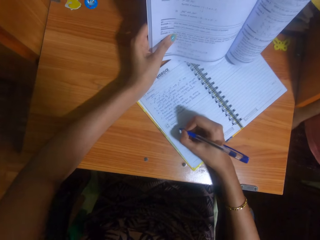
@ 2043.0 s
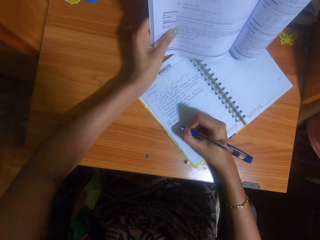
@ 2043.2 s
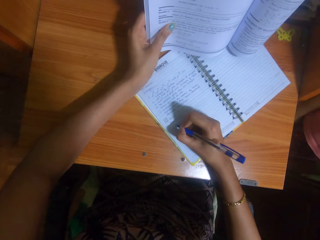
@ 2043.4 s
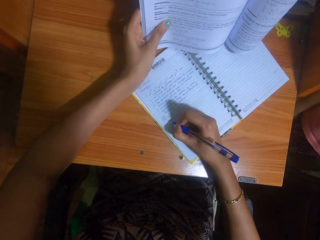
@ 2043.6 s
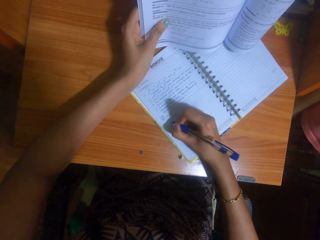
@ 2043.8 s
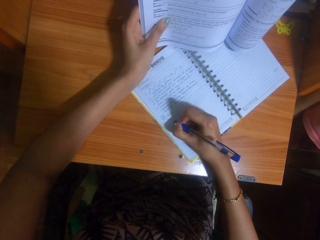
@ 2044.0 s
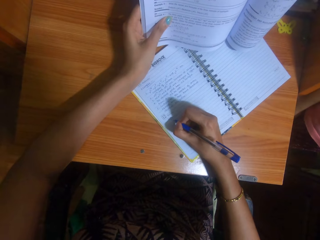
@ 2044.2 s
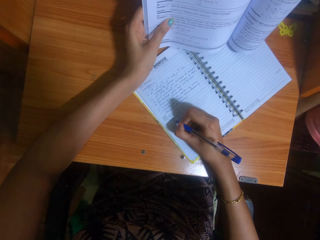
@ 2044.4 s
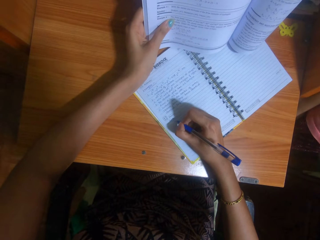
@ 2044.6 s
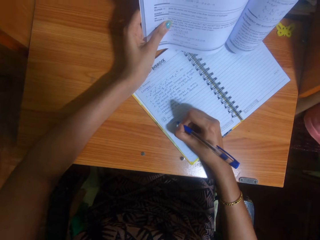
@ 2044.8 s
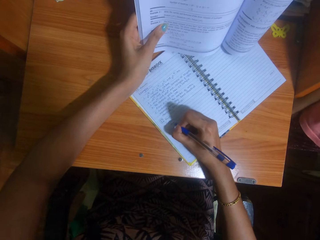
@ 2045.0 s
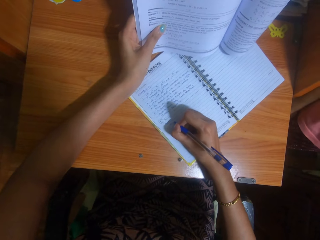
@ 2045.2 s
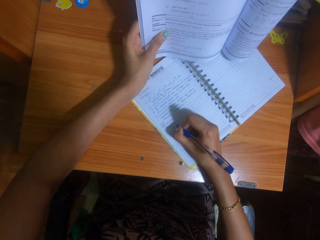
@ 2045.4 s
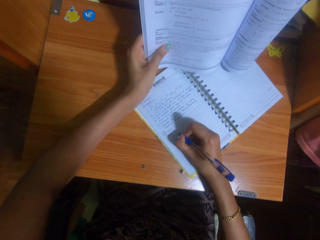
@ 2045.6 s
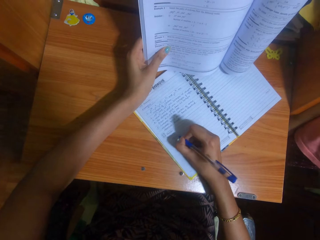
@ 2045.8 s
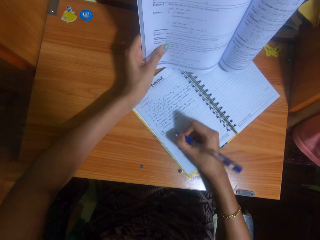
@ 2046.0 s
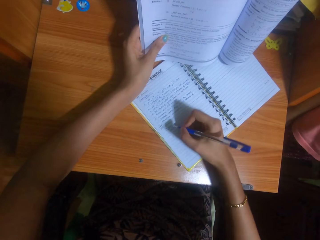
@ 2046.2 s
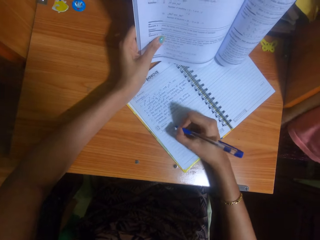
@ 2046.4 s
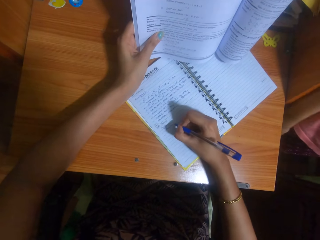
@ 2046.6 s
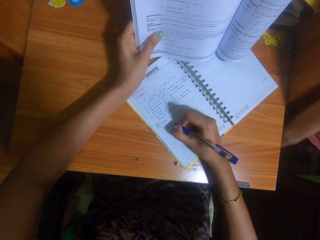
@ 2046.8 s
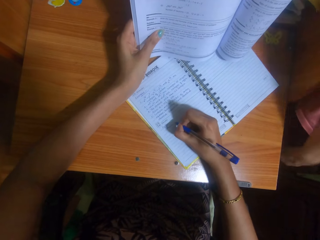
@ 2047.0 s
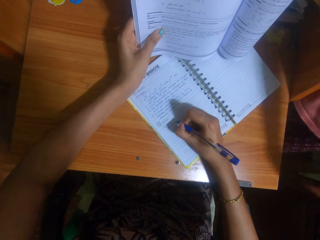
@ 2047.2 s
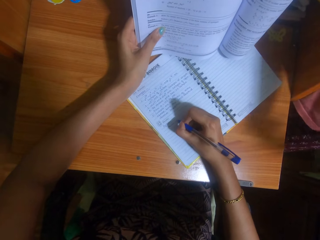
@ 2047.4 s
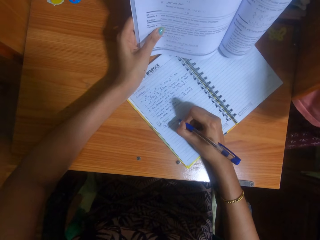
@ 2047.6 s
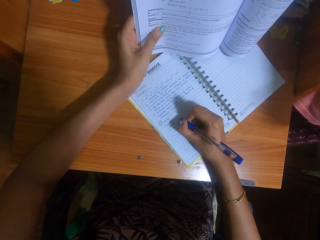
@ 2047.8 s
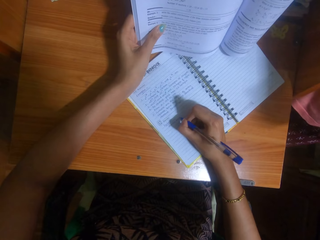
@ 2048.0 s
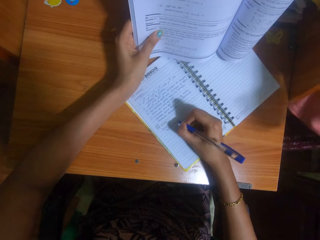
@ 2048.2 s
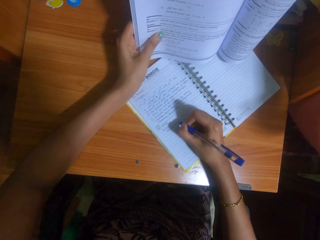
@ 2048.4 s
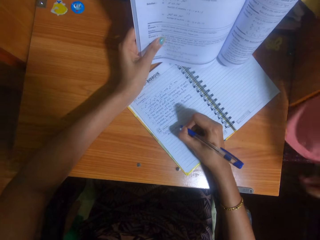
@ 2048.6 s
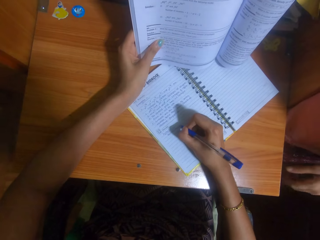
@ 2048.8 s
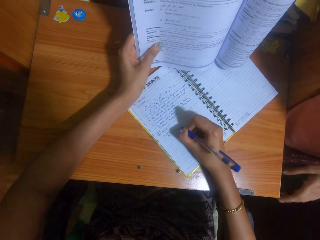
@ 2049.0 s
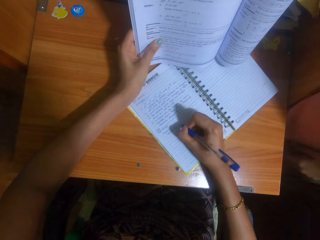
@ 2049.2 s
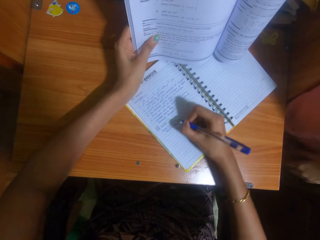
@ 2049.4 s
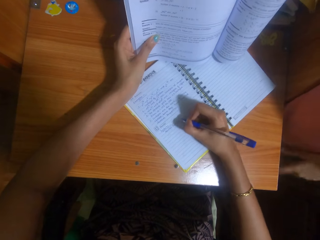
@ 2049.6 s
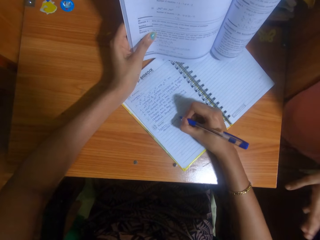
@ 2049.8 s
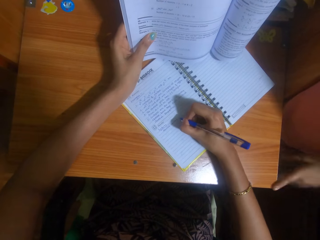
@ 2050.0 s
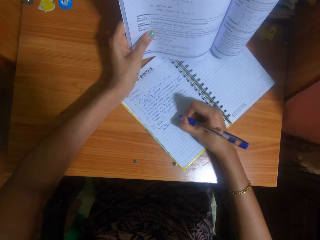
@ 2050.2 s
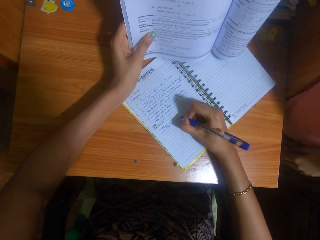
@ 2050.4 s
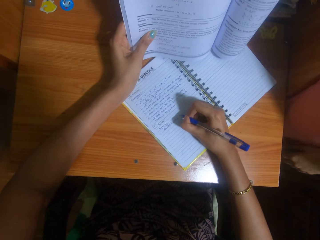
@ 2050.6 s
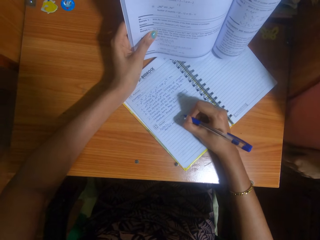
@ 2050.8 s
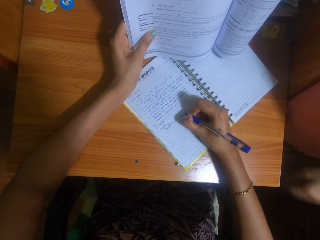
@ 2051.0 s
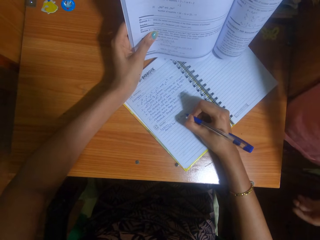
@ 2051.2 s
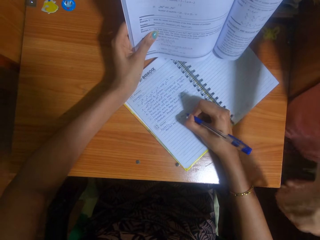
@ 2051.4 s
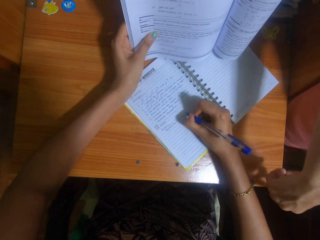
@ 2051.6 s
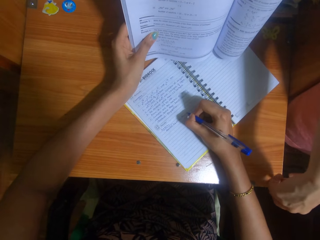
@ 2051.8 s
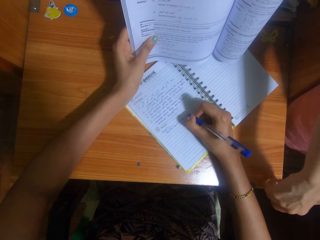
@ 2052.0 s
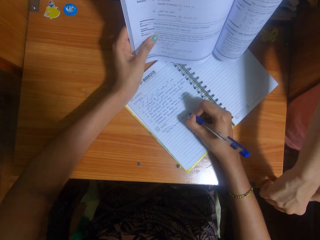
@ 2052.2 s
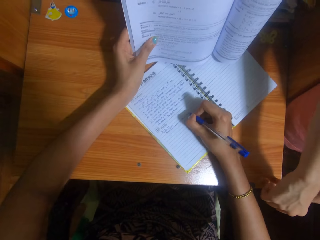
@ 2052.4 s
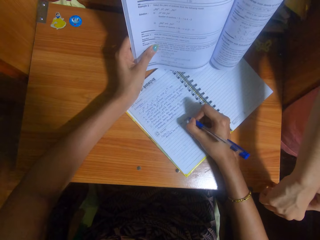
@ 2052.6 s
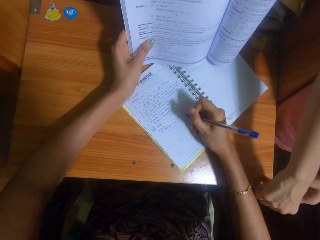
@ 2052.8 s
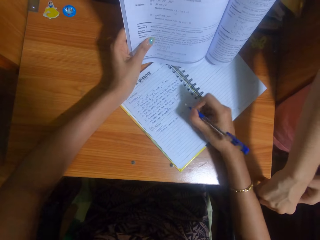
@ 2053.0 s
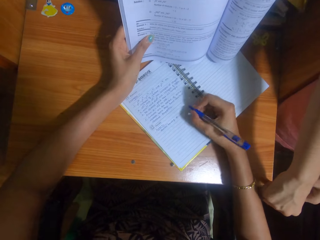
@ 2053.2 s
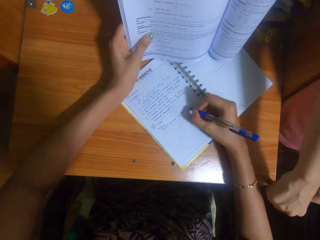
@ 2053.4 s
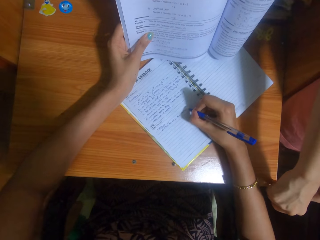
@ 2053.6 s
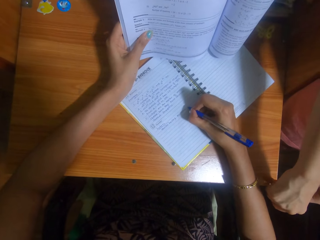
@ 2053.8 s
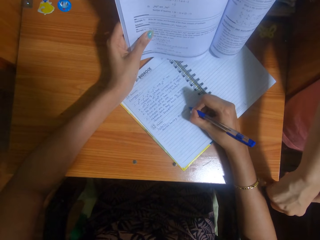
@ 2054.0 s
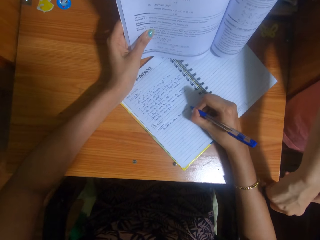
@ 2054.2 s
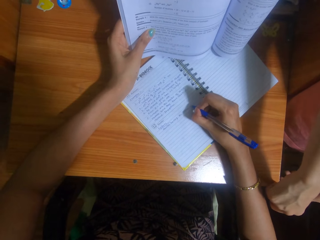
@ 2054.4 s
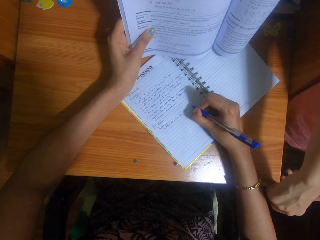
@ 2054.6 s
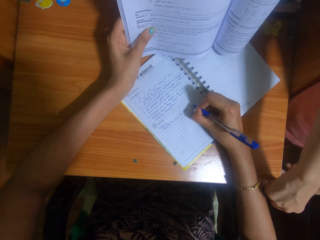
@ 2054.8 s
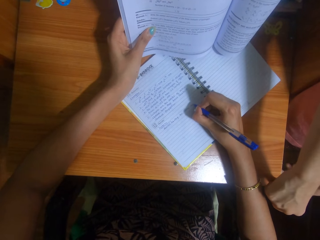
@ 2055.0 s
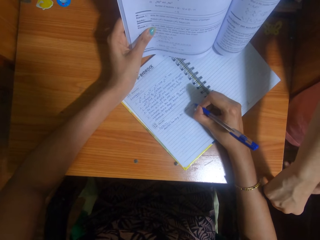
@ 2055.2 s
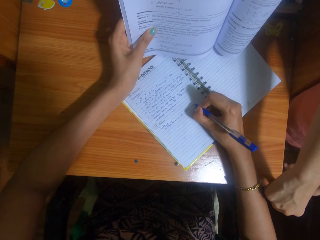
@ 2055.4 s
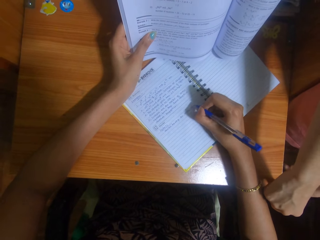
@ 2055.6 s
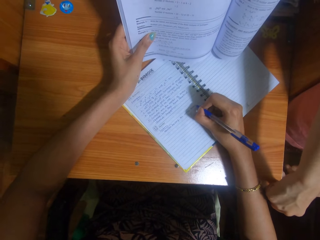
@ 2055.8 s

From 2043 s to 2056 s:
The camera wearer writes on the notebook with the pen in her right hand. The woman touches the table with her right hand. She touches it again.

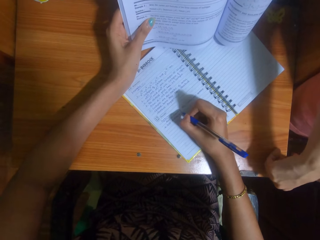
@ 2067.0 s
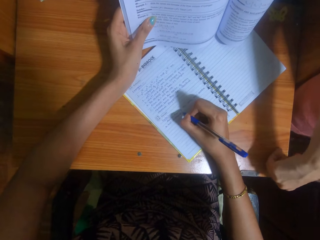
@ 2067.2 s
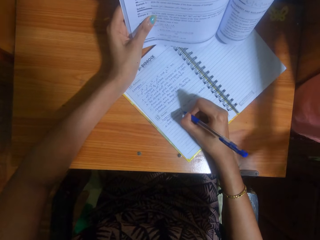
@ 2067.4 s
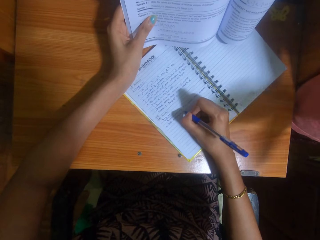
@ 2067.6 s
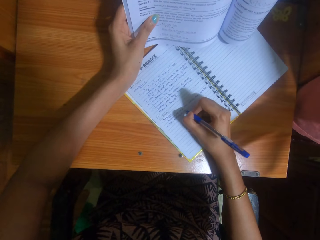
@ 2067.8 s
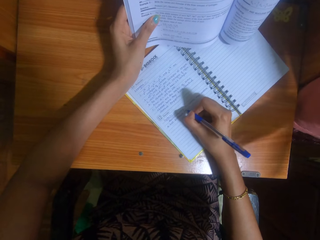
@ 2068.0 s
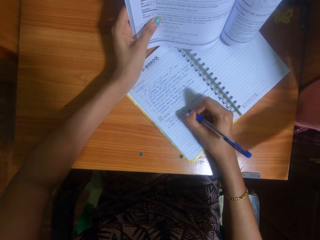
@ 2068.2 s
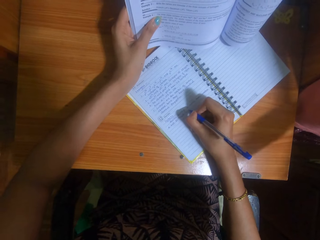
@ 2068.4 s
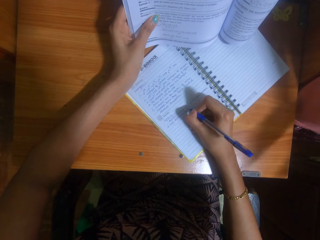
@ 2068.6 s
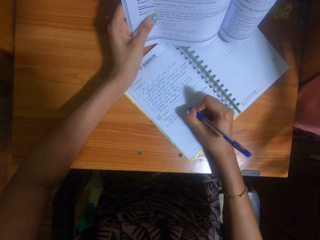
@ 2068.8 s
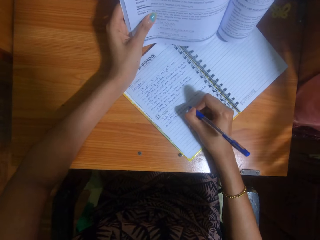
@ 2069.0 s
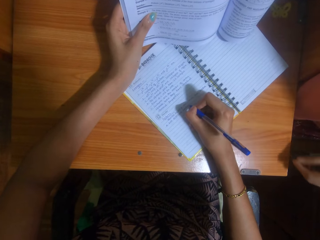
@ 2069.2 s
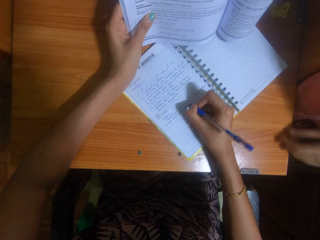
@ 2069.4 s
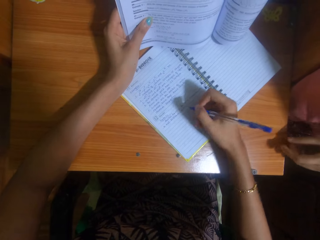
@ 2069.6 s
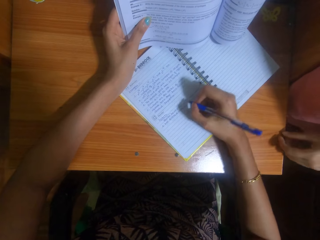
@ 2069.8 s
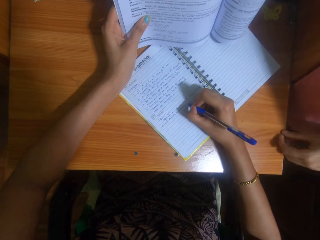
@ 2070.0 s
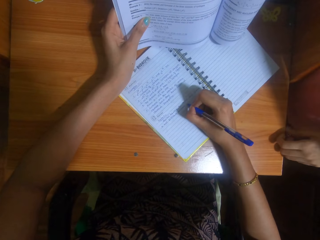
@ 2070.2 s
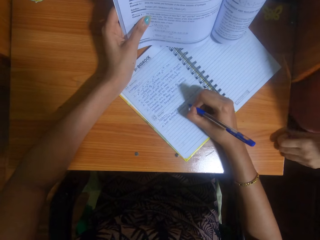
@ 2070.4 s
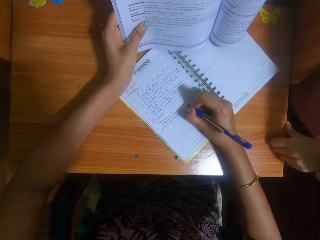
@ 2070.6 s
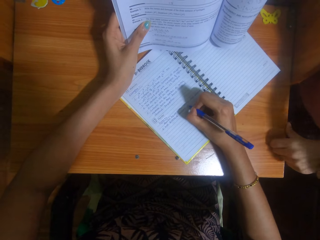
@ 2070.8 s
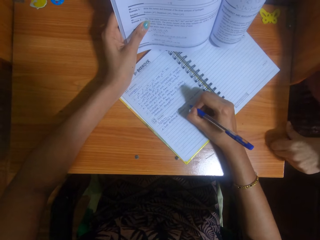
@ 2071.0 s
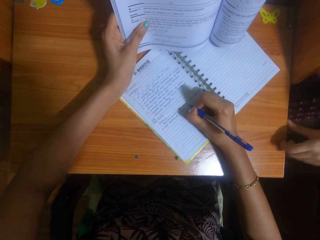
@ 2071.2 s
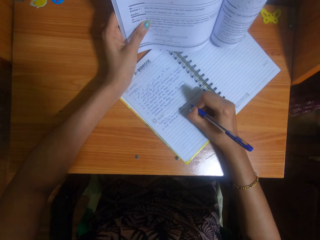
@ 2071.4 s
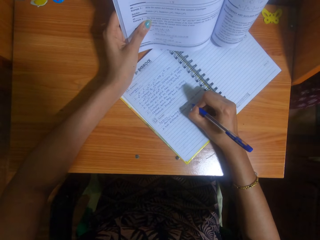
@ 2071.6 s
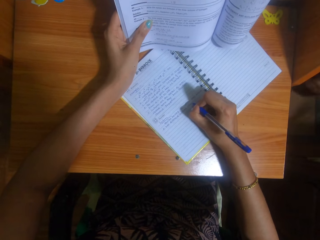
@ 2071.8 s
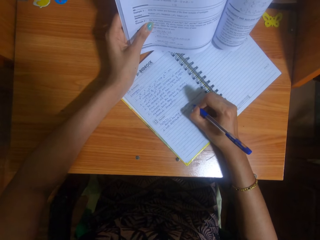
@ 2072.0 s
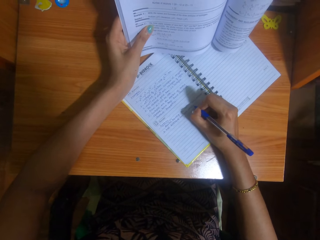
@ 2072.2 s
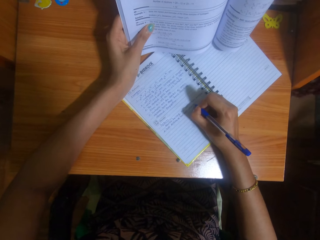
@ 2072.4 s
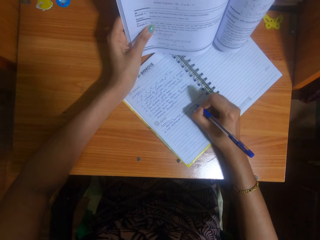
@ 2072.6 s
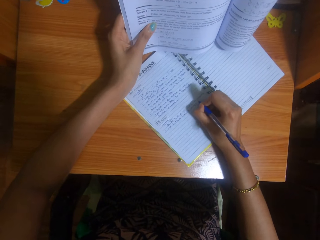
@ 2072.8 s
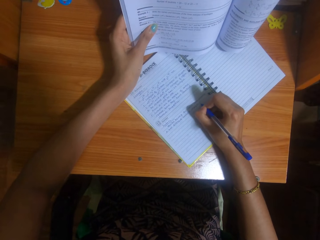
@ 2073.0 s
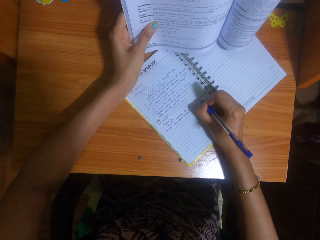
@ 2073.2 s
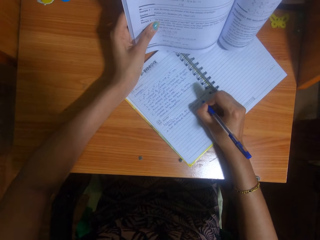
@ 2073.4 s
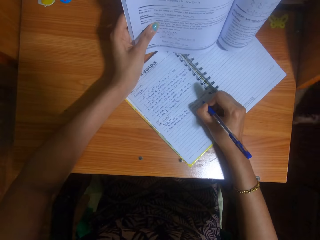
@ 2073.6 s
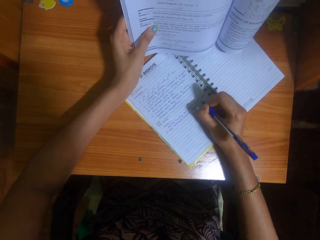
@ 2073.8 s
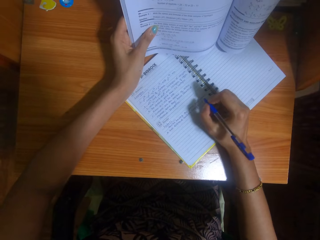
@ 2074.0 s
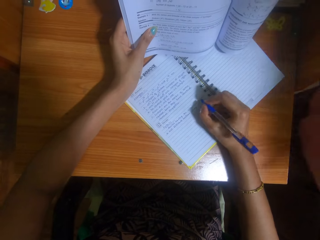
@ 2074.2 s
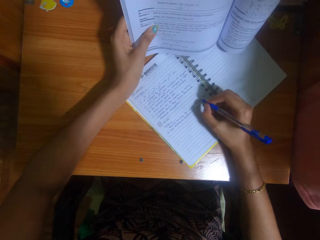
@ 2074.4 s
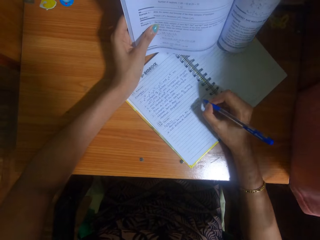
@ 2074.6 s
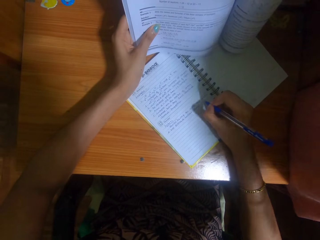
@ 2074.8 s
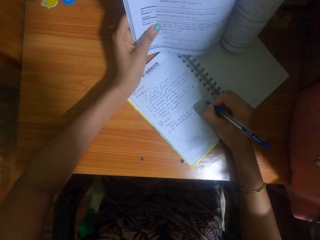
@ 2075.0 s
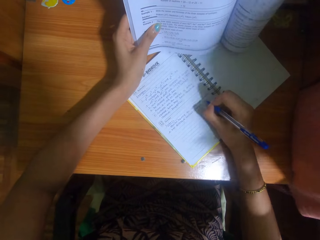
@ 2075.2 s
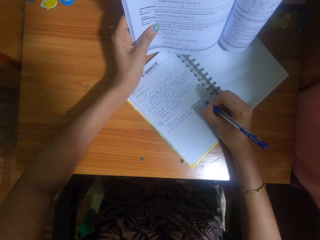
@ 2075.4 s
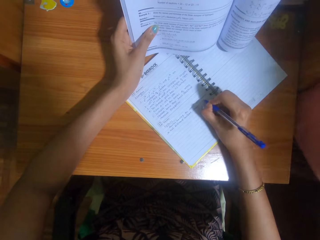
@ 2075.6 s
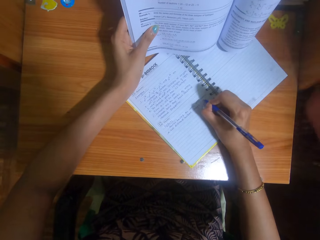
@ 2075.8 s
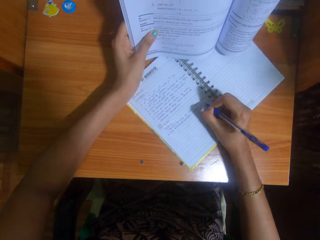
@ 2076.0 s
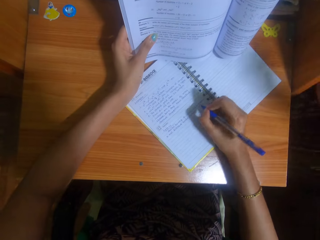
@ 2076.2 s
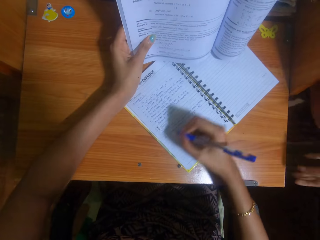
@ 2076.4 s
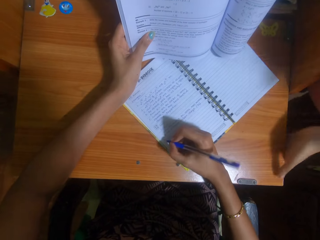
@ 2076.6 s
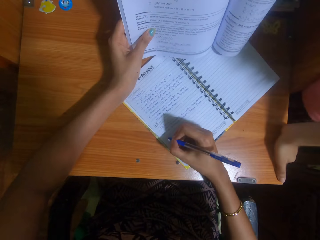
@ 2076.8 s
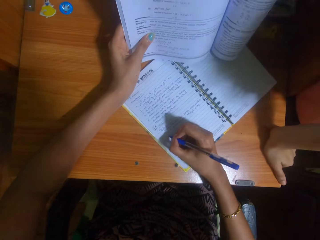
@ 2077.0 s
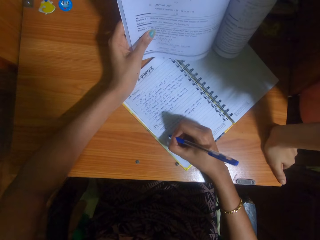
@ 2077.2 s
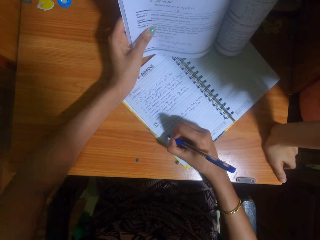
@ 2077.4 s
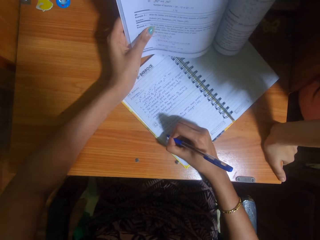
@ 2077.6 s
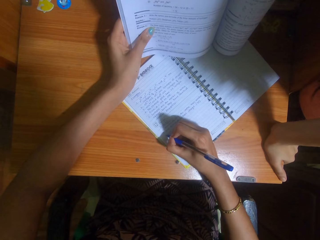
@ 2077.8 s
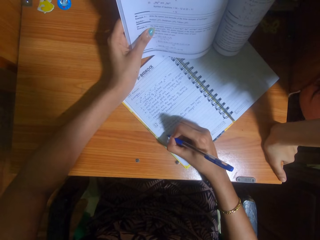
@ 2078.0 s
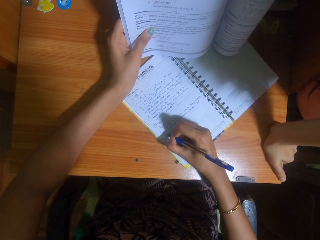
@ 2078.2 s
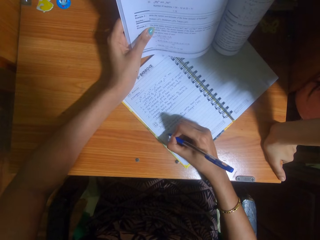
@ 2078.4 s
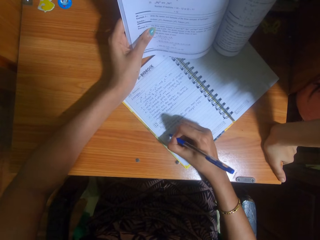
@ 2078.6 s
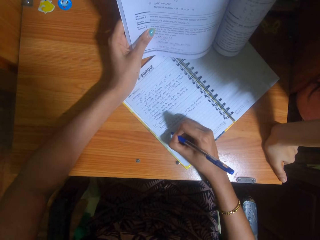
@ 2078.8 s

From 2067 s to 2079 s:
The woman removes her right hand from the table. She touches the table with her left hand. She removes her left hand from the table. She leans on the table. She places her left hand on the table.
